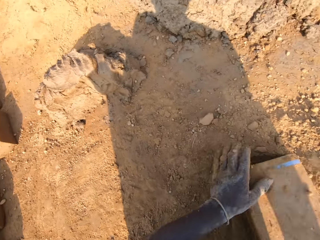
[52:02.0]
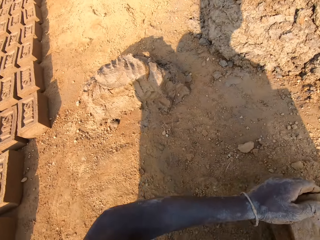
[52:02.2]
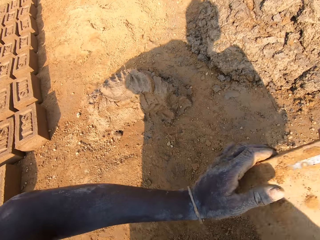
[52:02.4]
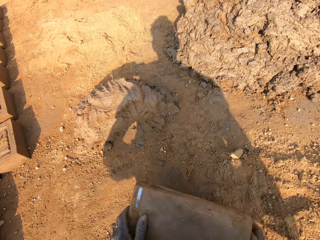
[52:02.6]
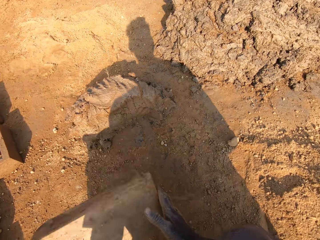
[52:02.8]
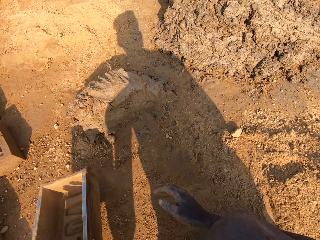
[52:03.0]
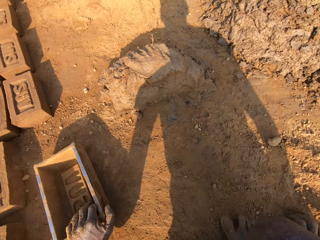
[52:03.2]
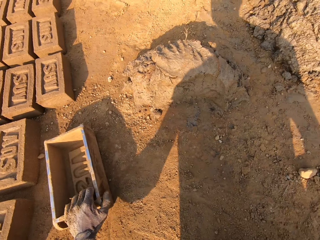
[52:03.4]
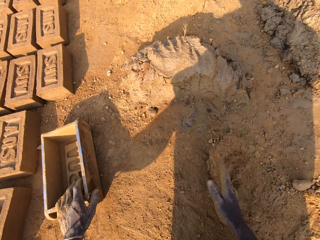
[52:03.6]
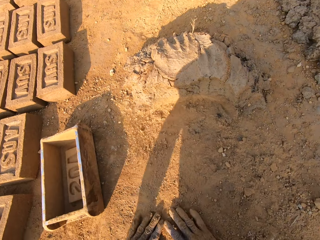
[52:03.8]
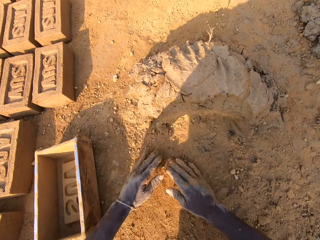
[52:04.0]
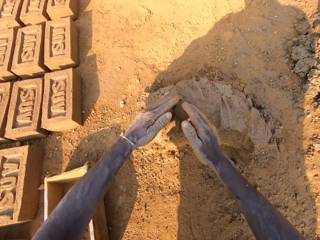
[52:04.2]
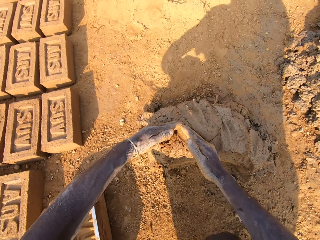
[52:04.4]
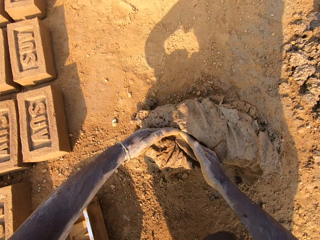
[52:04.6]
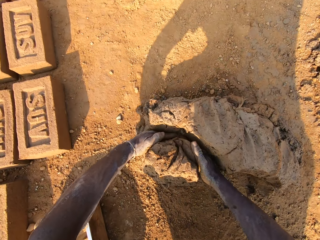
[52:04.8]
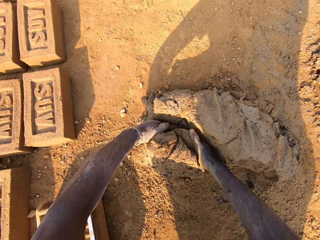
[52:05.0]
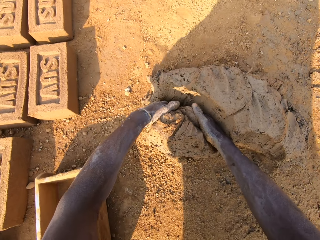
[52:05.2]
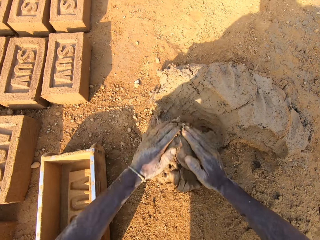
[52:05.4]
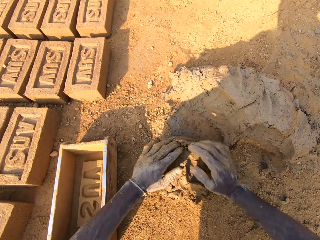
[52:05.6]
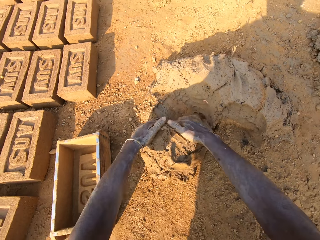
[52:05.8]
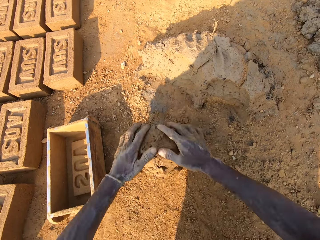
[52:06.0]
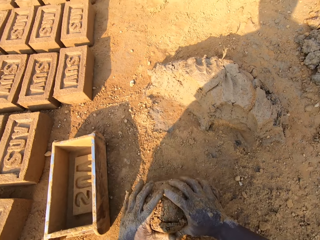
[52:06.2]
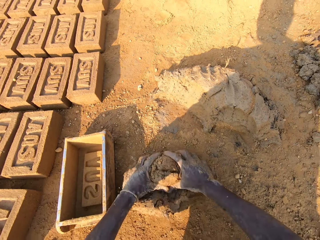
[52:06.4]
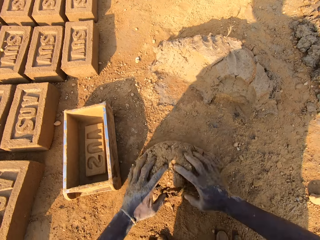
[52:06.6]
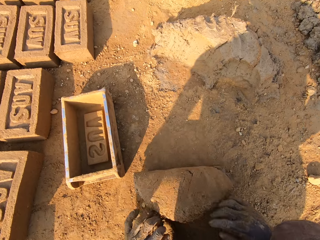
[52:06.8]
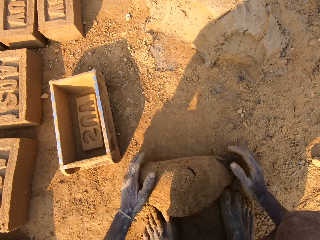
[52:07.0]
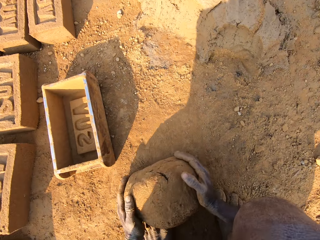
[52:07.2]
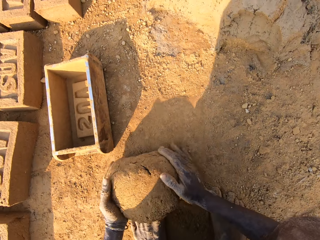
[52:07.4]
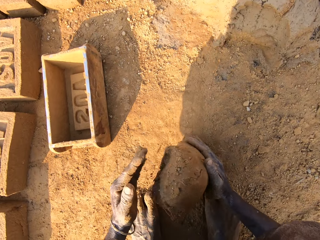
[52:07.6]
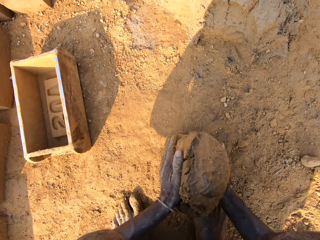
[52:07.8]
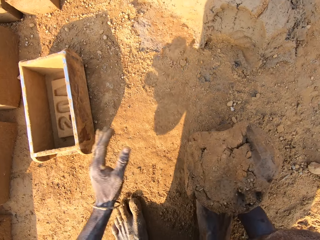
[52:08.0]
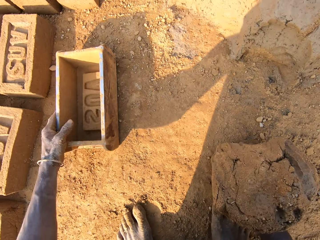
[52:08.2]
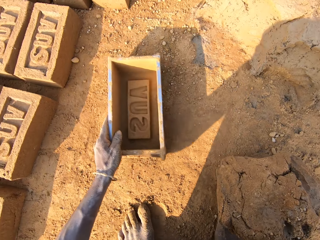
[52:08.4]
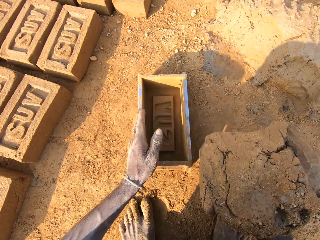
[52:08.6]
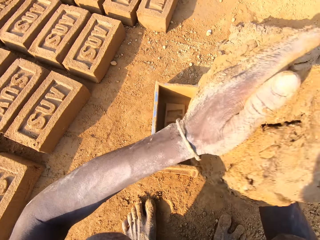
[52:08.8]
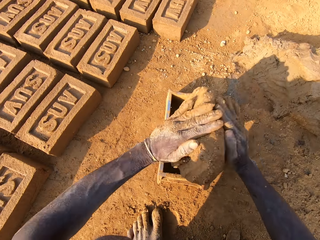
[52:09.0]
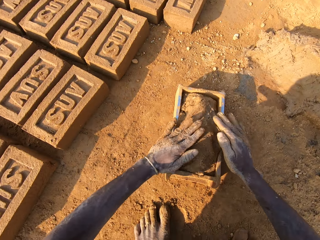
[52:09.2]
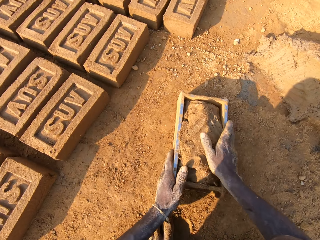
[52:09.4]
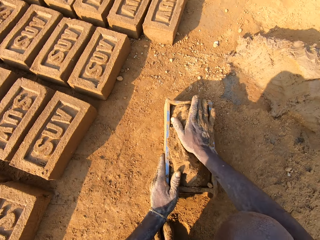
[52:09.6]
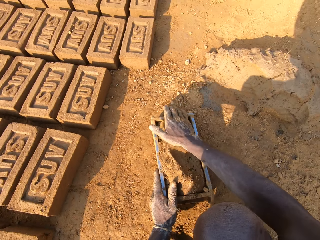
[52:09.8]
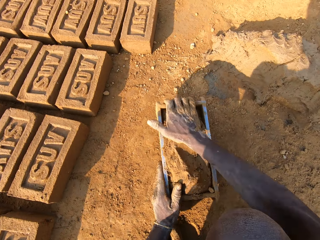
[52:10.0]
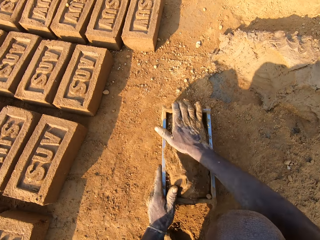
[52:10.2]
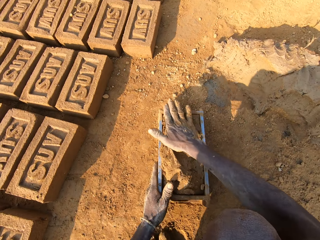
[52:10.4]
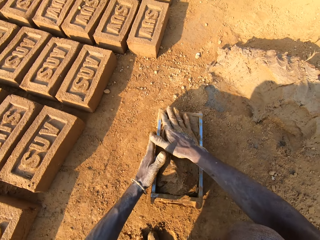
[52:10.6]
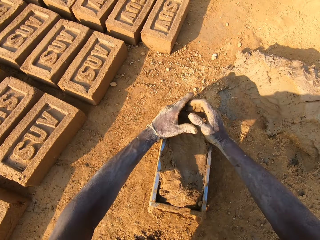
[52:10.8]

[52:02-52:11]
The camera wearer puts clay in the brick mould. He empties the clay to the ground. He drops the brick mould on the ground. He rubs his hands on the clay. He scoops mortar or mud from a pile of mortar on the ground with his hands. He molds the mud with his hands. He mixes the scooped mortar with the clay. He picks up the brick mould on the ground. He slams the mortar into the brick mould.

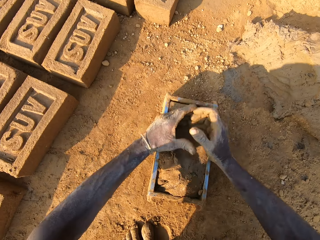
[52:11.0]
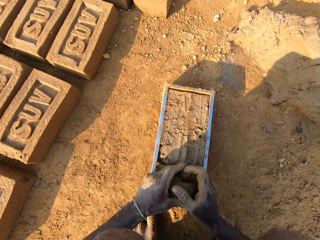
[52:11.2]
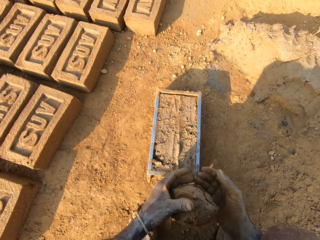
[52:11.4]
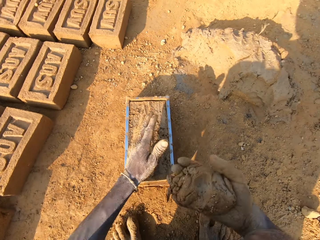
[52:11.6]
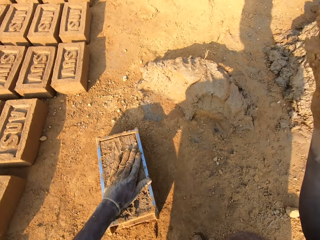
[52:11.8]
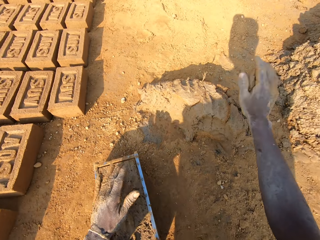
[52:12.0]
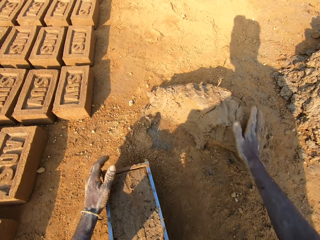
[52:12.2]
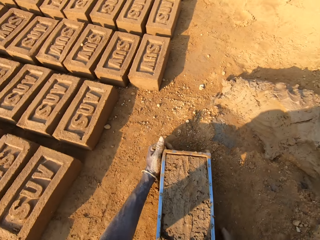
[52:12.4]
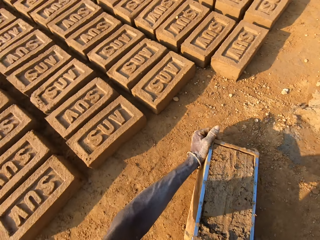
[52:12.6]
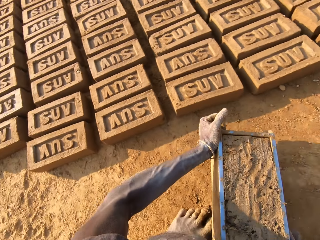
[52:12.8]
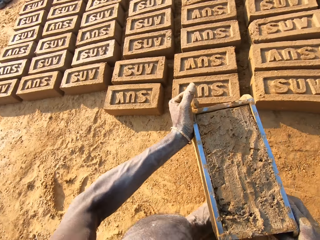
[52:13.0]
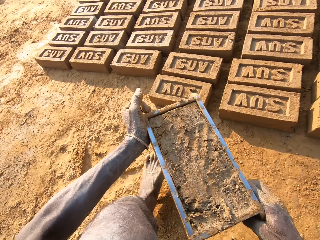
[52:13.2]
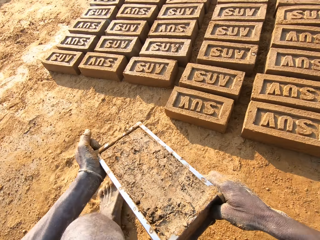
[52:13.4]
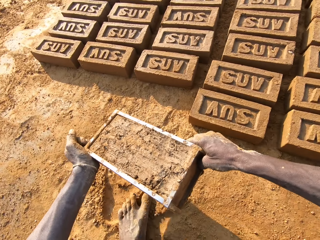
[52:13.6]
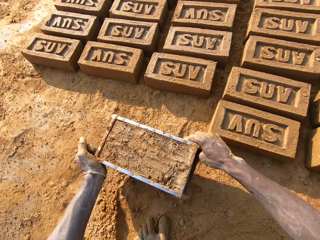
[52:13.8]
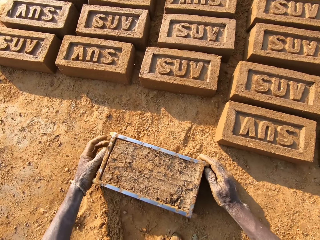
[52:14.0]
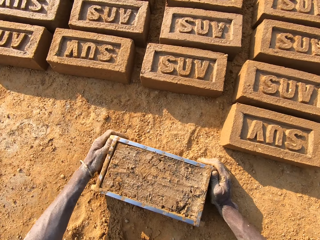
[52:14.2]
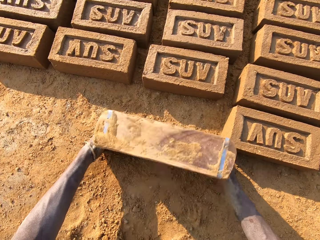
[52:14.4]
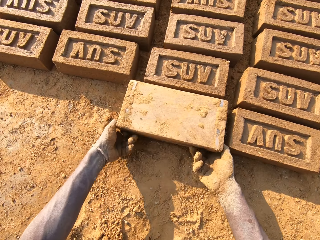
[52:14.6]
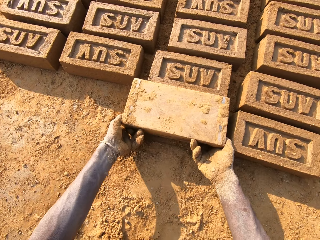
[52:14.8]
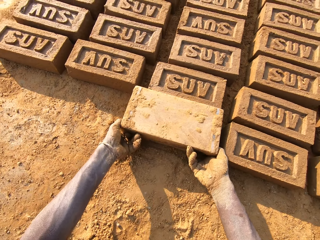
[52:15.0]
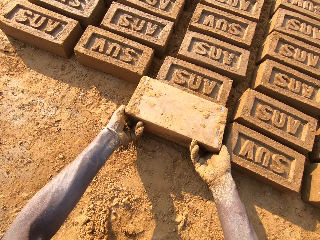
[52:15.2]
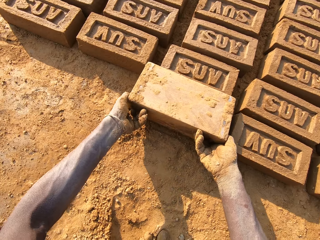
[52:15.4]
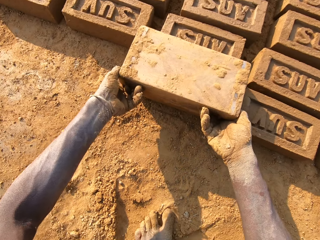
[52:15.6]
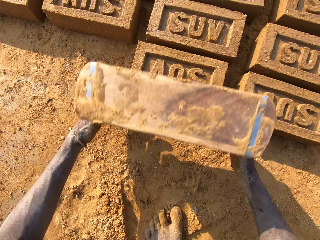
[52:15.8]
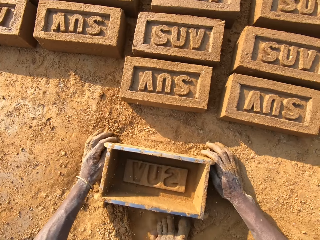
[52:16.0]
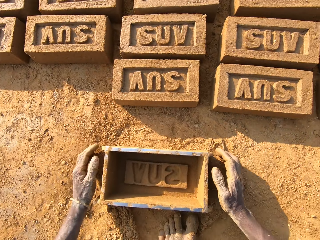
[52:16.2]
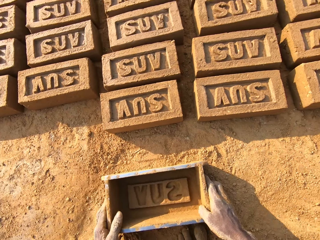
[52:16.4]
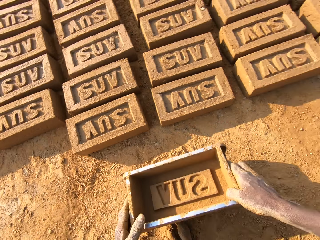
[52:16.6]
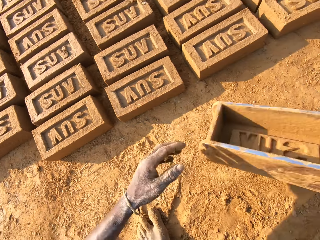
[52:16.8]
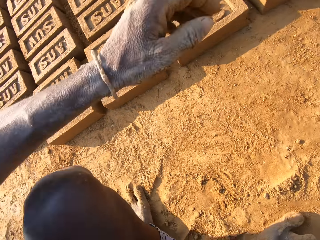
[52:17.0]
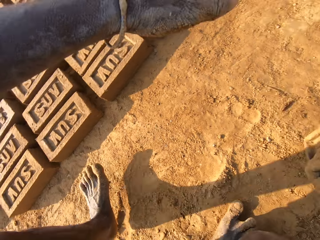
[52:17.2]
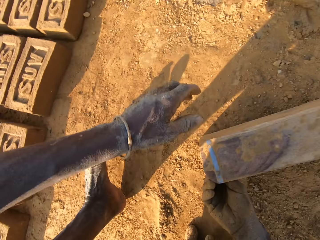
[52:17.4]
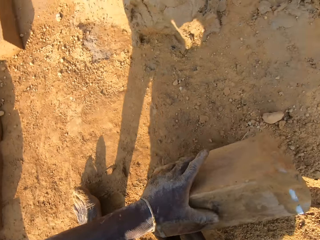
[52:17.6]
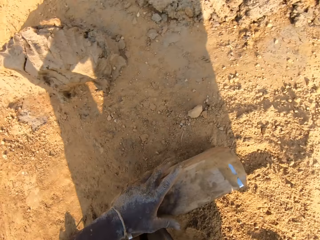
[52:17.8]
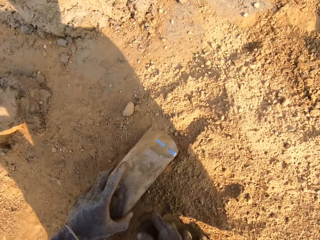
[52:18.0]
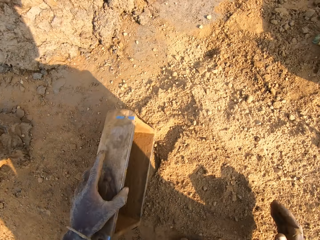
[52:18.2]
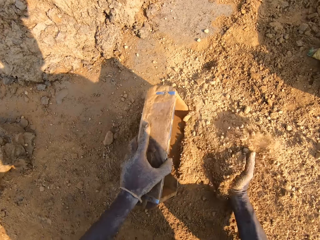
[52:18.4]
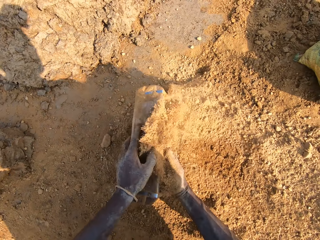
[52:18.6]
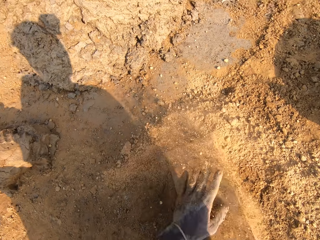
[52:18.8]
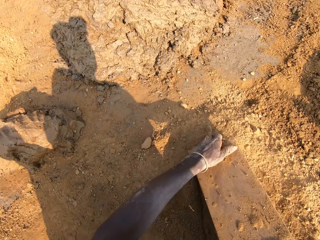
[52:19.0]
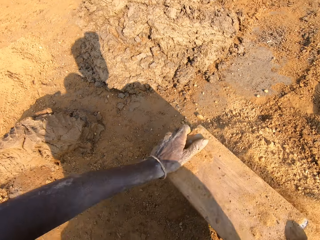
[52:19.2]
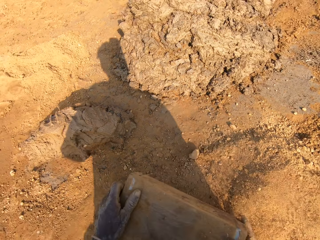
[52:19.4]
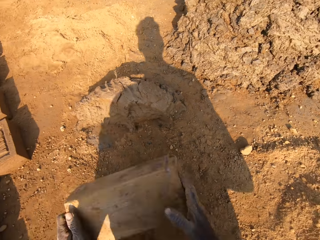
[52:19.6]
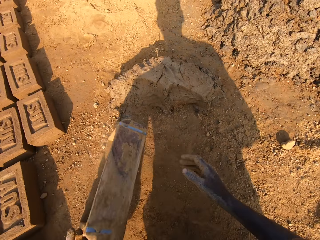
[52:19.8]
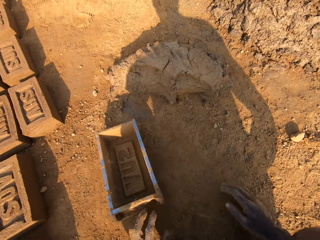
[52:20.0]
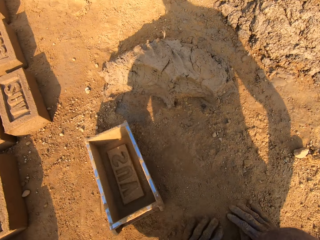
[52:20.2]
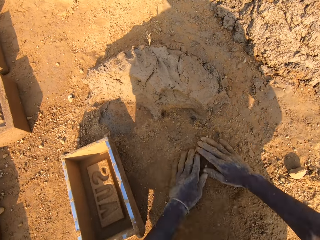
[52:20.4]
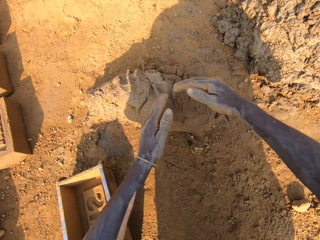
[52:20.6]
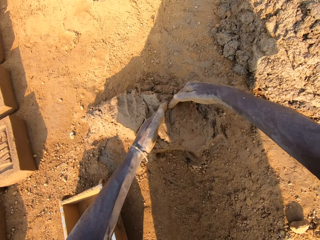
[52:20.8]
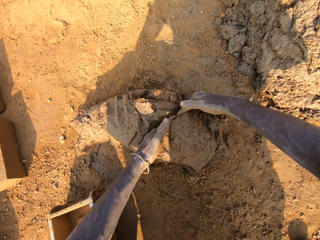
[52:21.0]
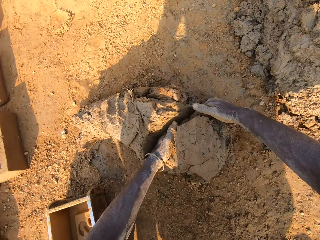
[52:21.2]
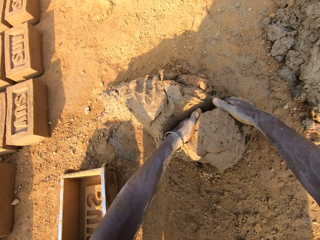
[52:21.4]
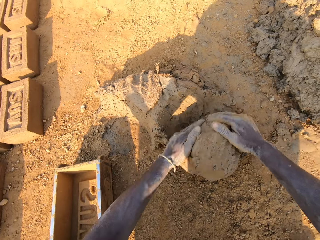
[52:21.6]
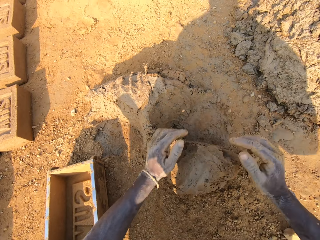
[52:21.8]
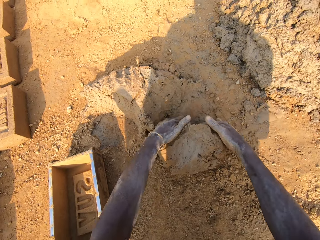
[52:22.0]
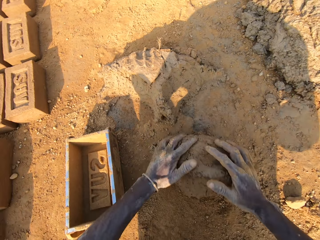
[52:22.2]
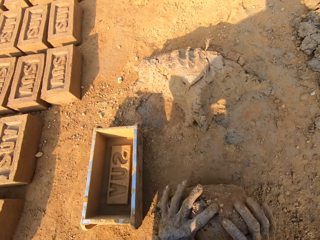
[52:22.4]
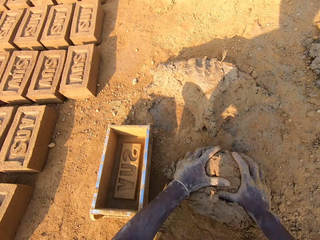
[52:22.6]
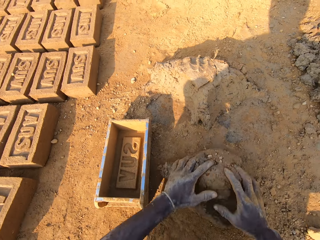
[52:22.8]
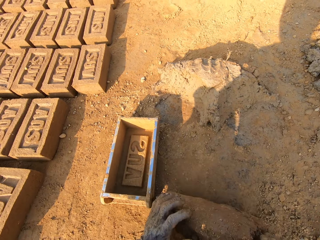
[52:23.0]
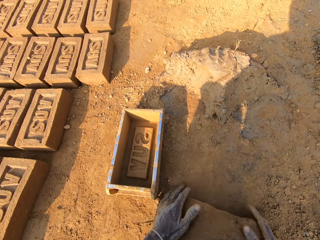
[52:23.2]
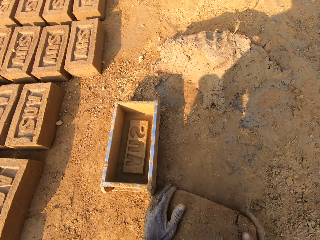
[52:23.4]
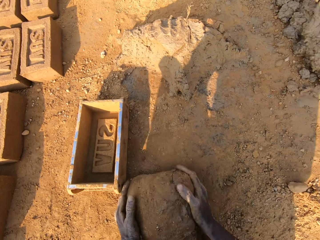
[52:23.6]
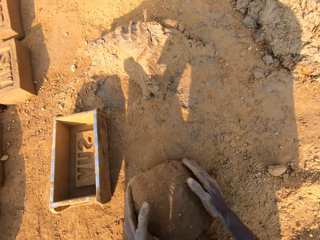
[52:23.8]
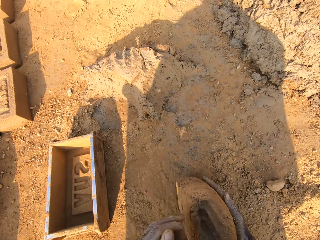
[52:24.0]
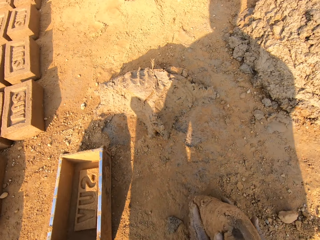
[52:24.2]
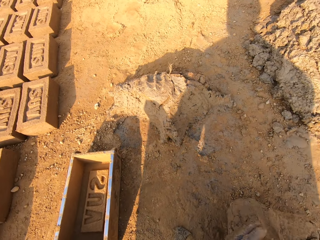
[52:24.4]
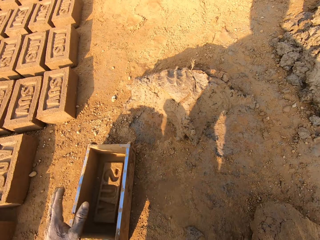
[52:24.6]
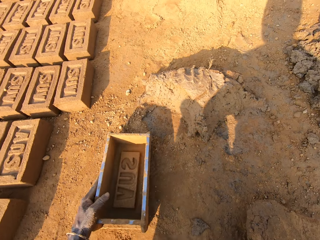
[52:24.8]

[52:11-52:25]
The camera wearer scoops the excess out of the mud in the brick mould. He throws the excess mortar on the pile of mortar. He picks up the brick mould from the ground and walks on the ground. He puts the brick mould on the ground. He empties a brick to the ground. He makes a brick with the brick mould. He drops the brick mould on the ground. He picks up the brick mould from the ground. He puts clay in the brick mould. He empties the clay to the ground. He drops the brick mould on the ground. He rubs his hands on the clay. He scoops mortar or mud from the pile of mortar on the ground with his hands. He molds the mud with his hands. He mixes the scooped mortar with the clay.
